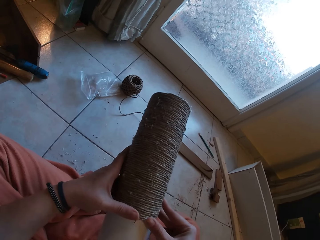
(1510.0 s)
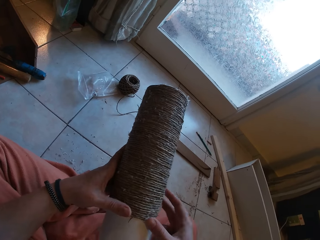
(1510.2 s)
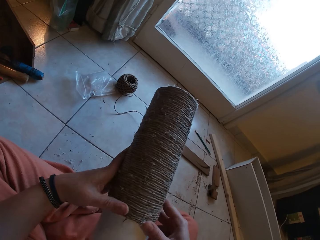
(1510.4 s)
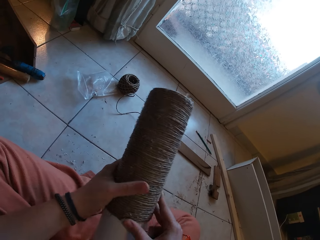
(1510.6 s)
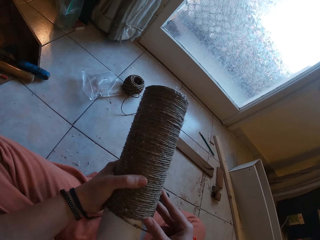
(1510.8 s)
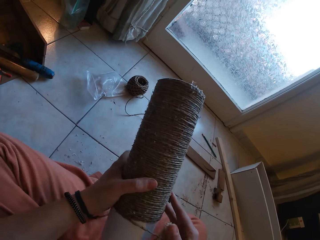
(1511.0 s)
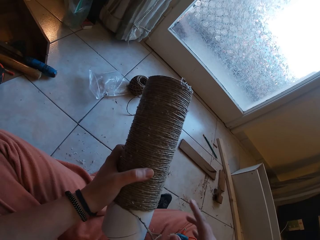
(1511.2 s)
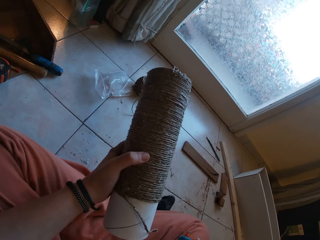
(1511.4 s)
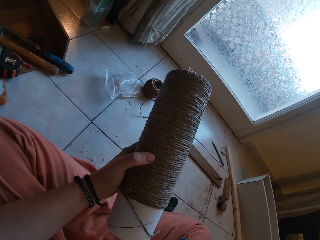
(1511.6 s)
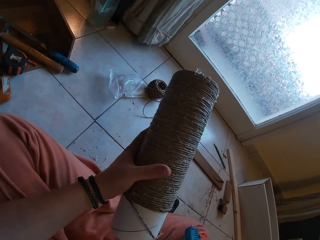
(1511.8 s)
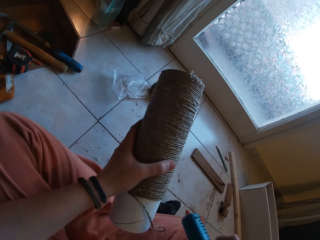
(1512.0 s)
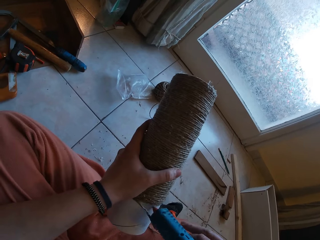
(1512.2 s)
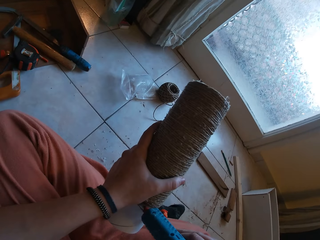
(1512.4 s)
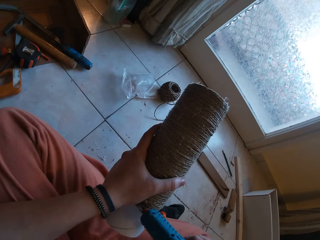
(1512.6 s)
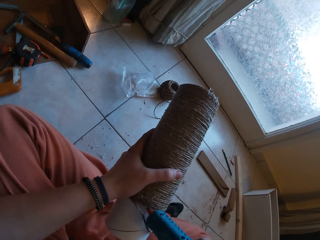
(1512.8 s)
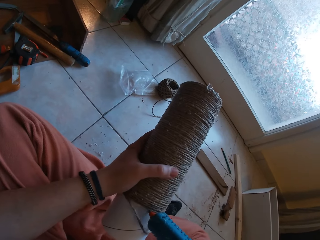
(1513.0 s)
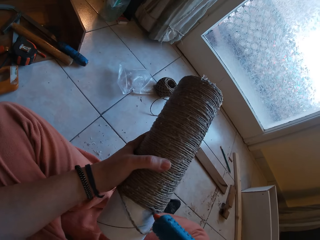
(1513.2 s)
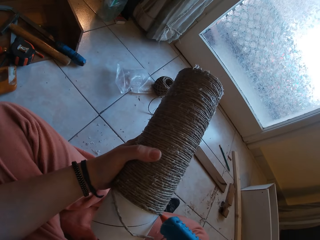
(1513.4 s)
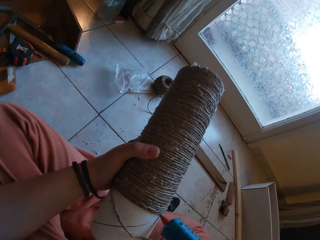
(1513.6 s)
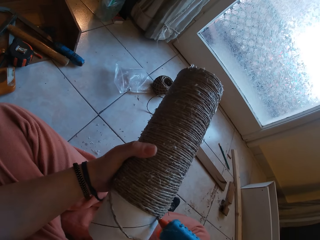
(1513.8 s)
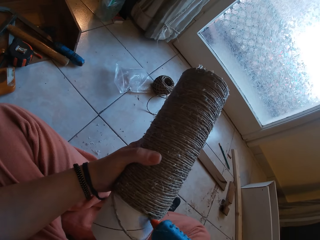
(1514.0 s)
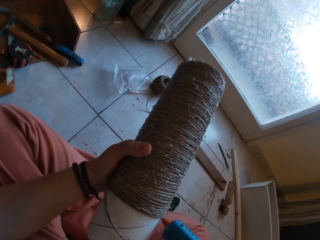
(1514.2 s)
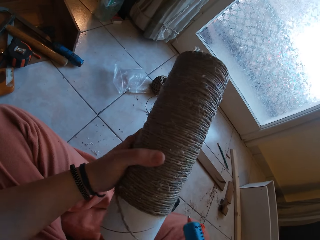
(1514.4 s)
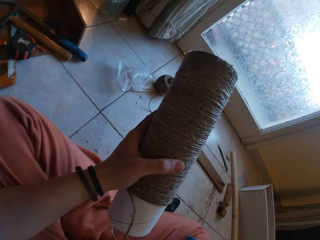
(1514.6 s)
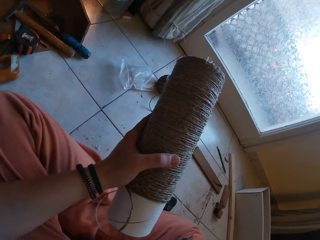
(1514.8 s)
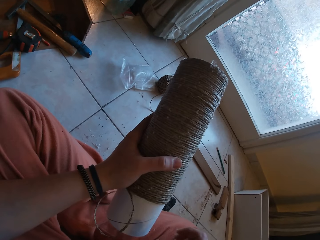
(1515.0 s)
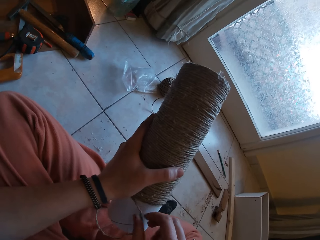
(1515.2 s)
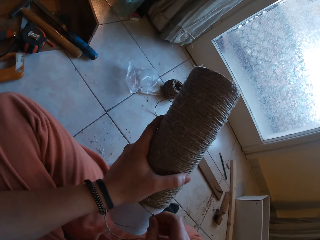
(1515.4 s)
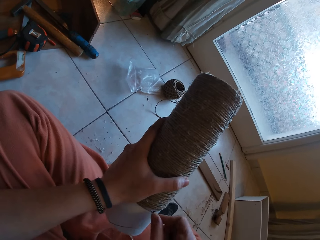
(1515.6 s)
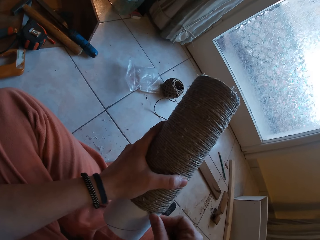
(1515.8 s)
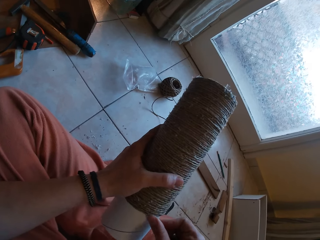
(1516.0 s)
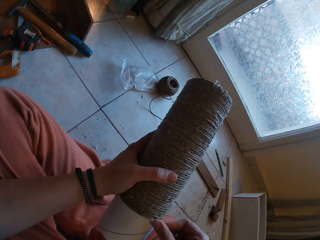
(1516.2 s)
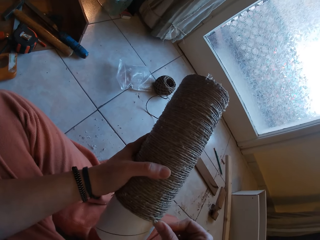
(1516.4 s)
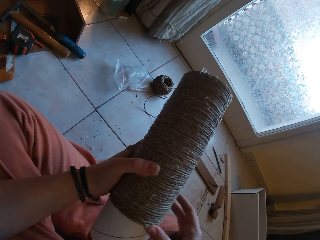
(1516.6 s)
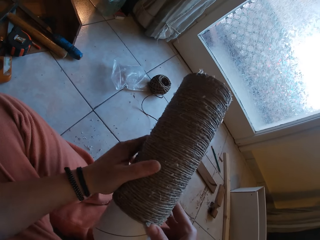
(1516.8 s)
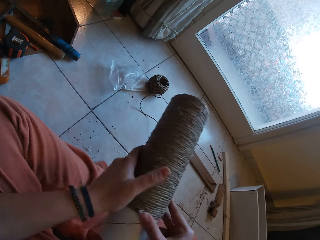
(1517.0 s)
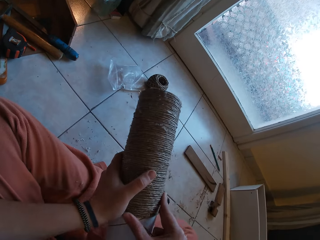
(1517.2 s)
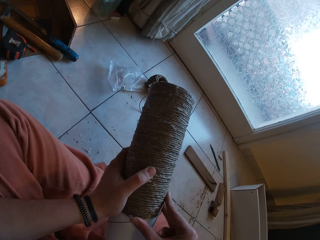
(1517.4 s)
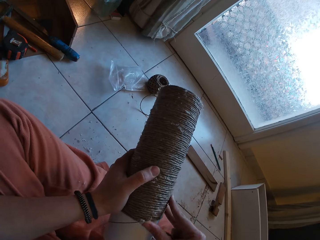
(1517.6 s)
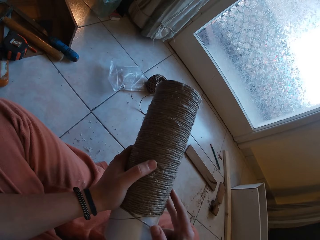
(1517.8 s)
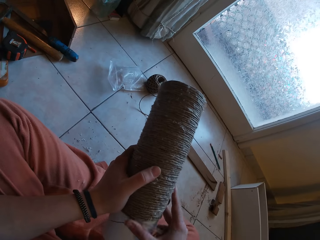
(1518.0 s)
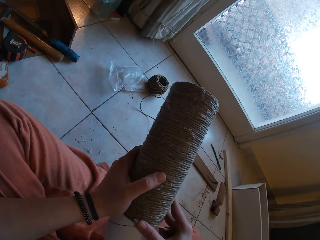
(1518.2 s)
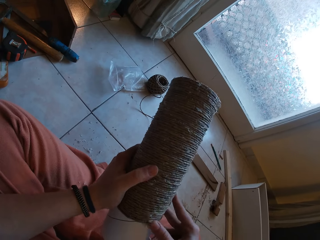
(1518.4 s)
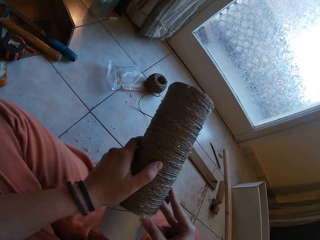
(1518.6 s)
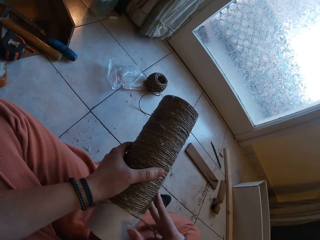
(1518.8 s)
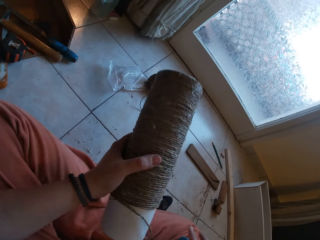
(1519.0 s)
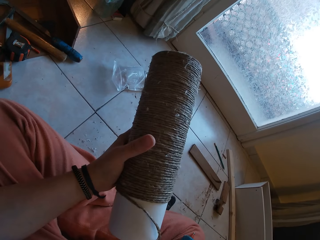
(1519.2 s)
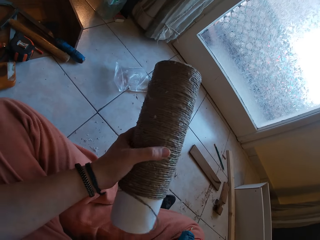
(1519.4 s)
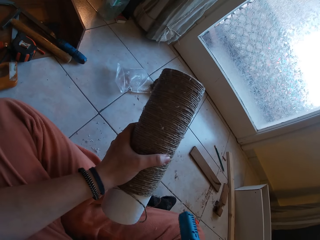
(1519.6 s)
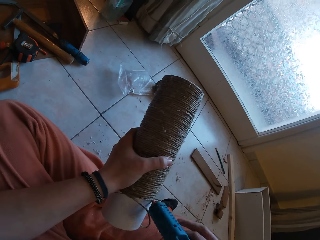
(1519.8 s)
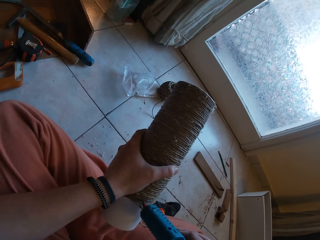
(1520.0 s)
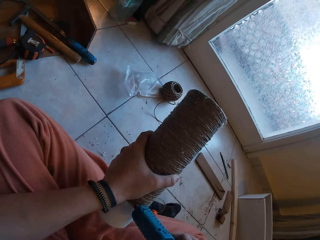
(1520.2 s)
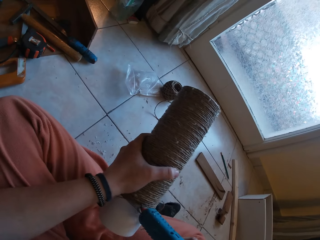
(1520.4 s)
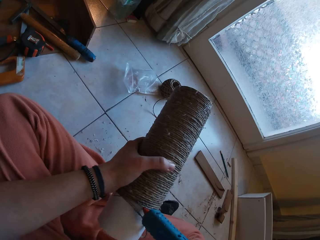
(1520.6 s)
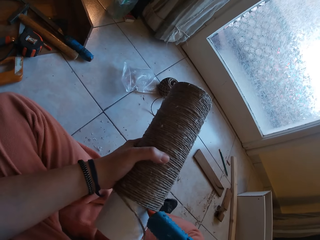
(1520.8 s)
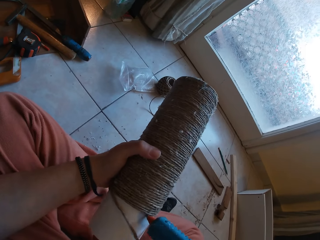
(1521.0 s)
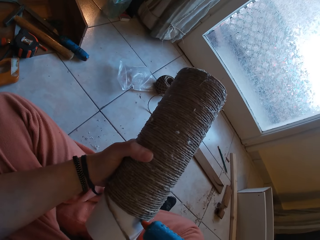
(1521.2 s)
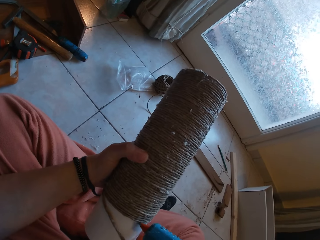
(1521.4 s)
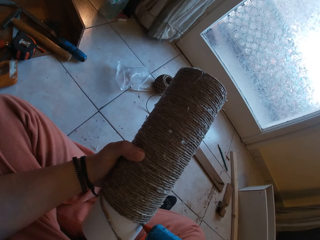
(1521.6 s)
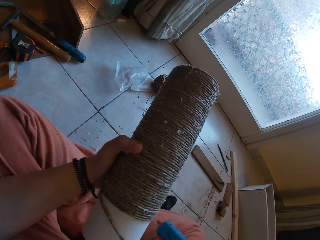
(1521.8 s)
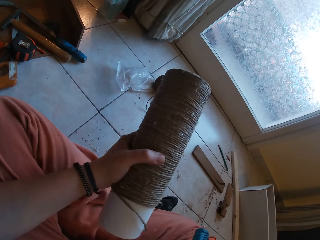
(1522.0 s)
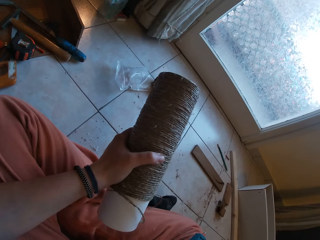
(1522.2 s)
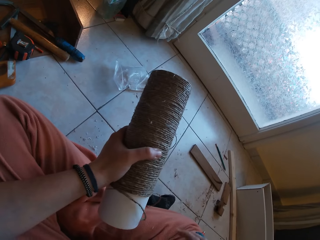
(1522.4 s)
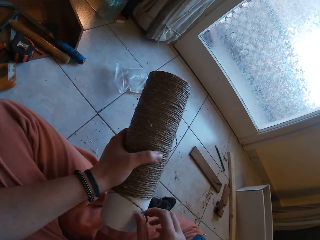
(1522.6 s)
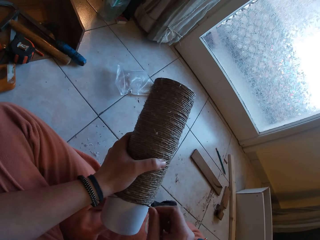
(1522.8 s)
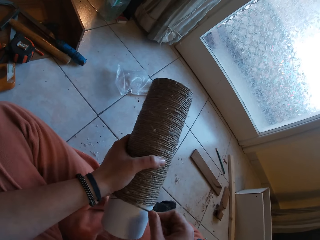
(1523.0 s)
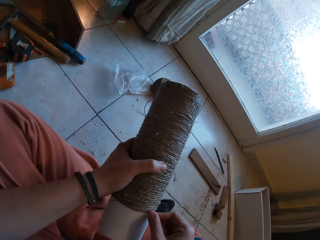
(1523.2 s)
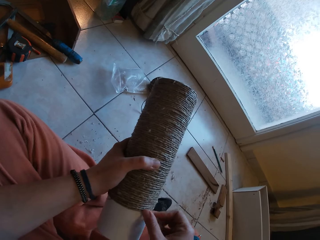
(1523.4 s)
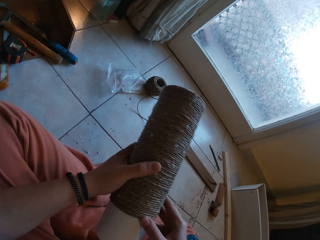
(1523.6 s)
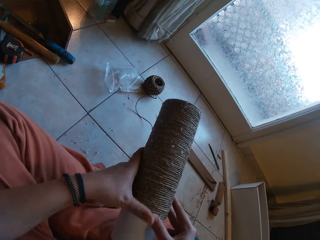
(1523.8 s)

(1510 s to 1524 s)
The camera wearer picks up the glue gun from her right lap with her right hand. She applies glue on the cardboard tube with the glue gun in her right hand. She drops the glue gun on her right lap with her right hand. She rolls the yarn round the cardboard tube with both hands. She picks up the glue gun from her right lap with her right hand. She applies glue on the cardboard tube with the glue gun in her right hand. She drops the glue gun on her right lap with her right hand. She rolls the yarn round the cardboard tube with both hands.

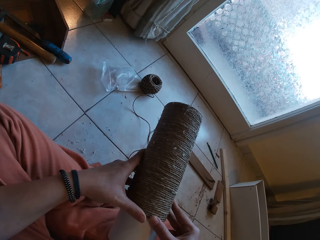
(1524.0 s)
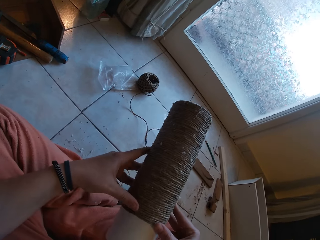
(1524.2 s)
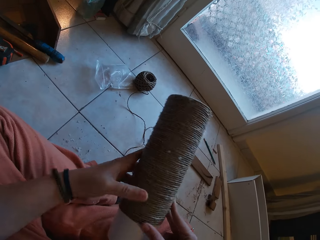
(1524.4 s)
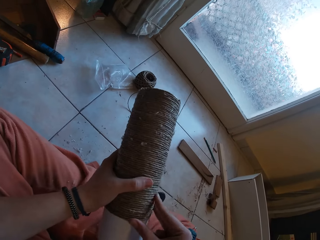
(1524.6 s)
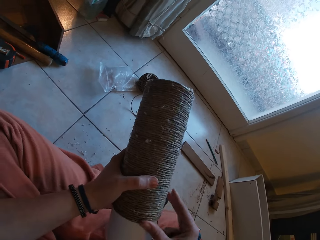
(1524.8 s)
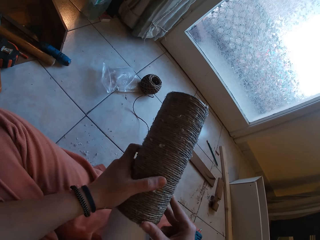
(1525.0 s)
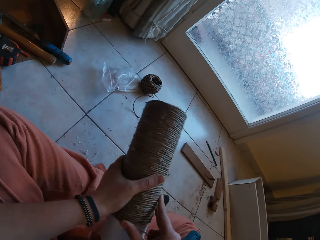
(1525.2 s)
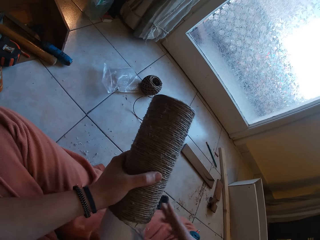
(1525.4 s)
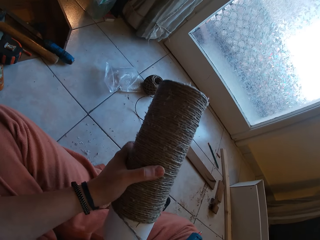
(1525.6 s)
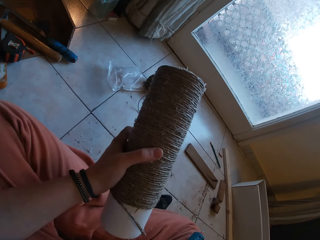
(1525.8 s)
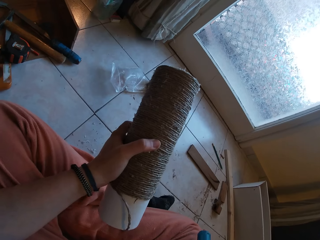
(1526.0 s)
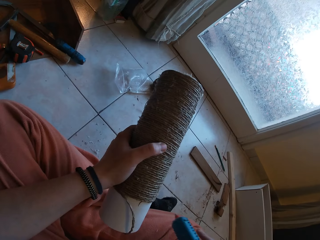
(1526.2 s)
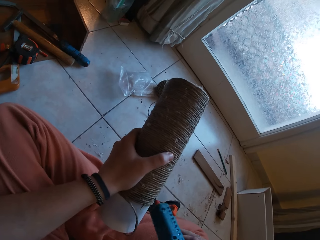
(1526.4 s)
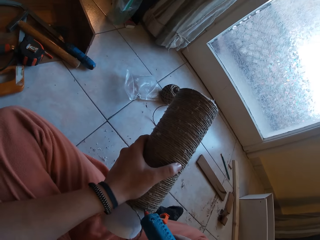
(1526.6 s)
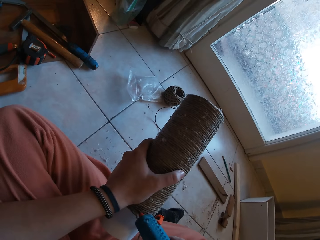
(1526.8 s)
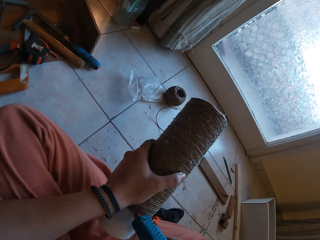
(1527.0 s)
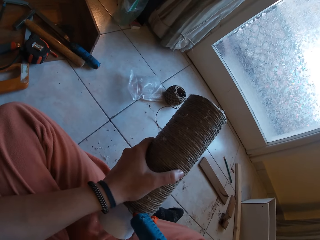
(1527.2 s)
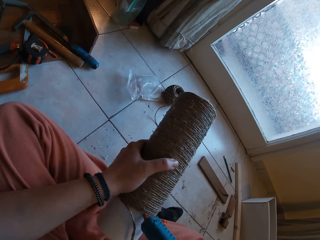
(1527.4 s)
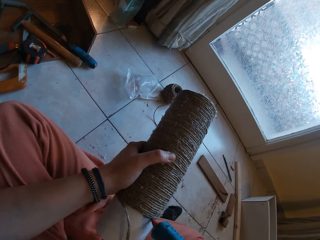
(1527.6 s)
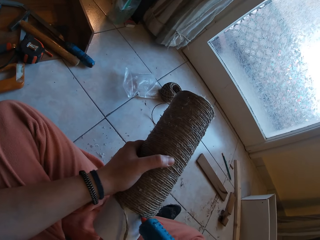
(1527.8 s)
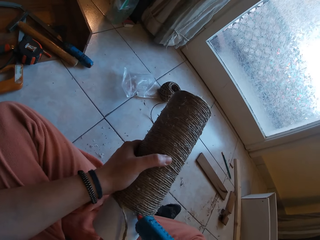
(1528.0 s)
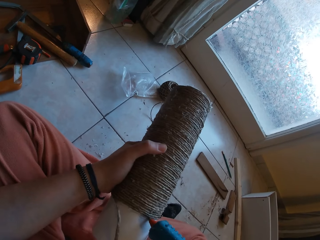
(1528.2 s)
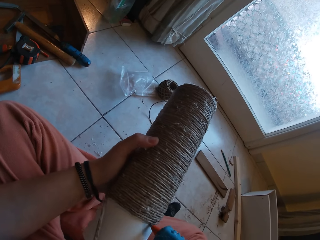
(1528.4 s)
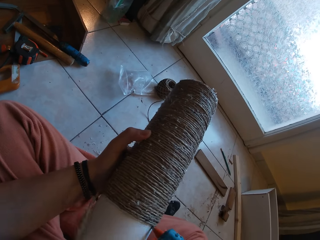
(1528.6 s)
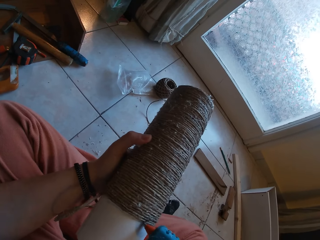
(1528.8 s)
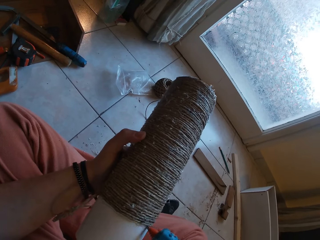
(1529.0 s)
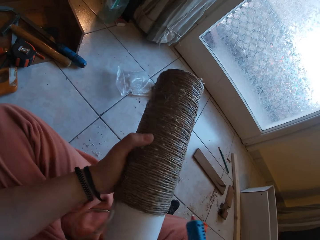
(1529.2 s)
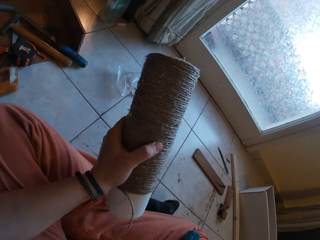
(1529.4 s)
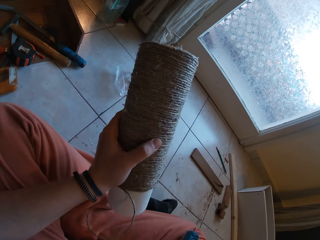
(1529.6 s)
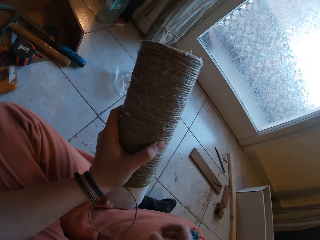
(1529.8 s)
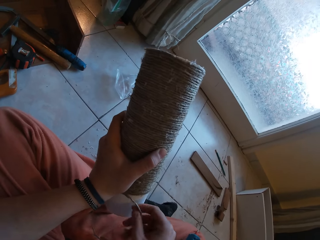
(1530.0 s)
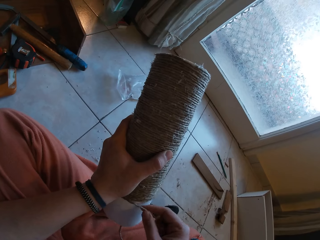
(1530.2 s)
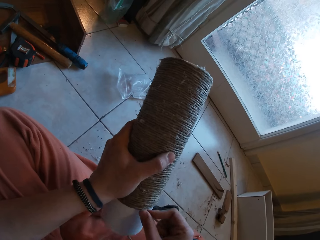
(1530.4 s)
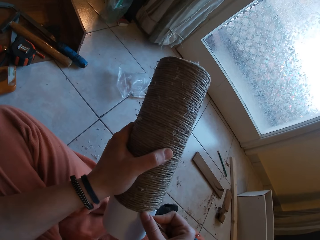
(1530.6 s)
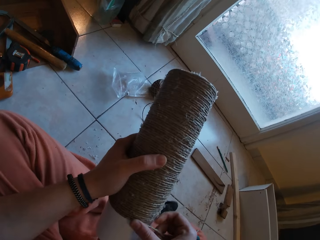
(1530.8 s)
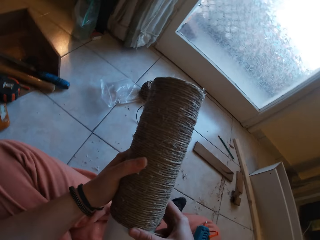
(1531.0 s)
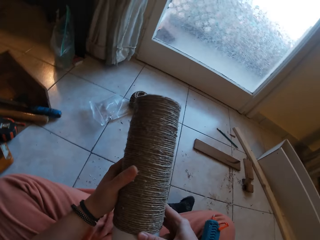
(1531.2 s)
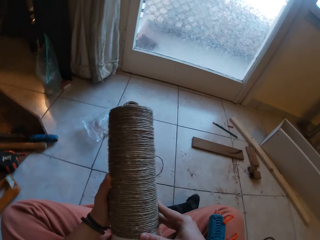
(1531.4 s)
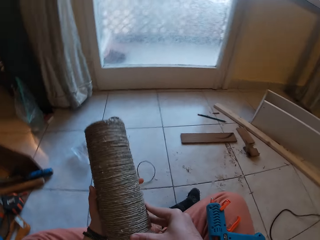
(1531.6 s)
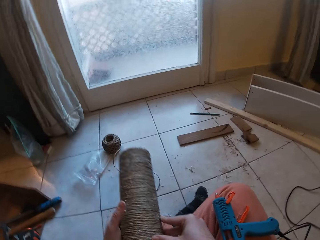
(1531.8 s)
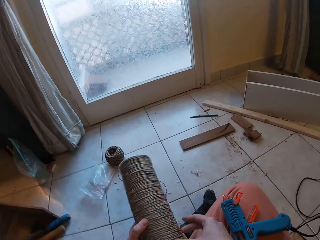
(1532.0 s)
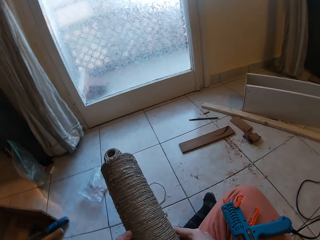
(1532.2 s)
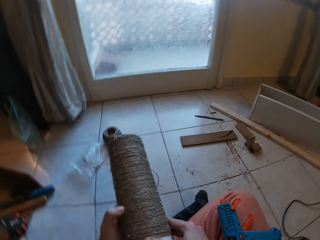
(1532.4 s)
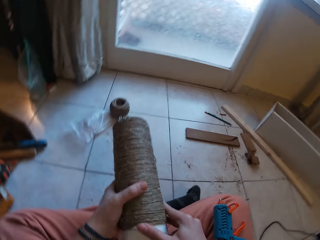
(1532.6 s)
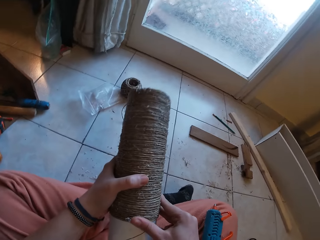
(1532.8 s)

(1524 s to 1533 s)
The camera wearer picks up the glue gun from her right lap with her right hand. She applies glue on the cardboard tube with the glue gun in her right hand. She drops the glue gun on her right lap with her right hand. She rolls the yarn round the cardboard tube with both hands.
